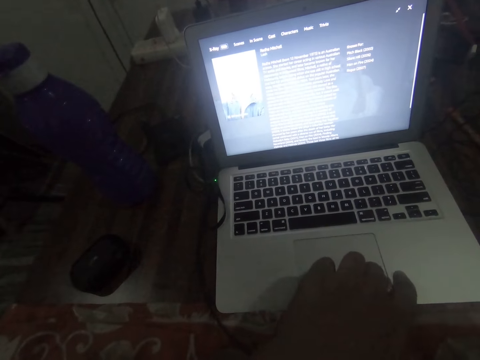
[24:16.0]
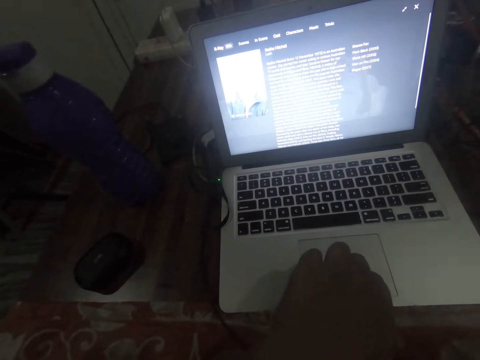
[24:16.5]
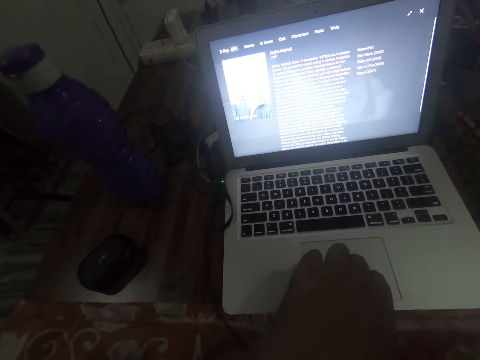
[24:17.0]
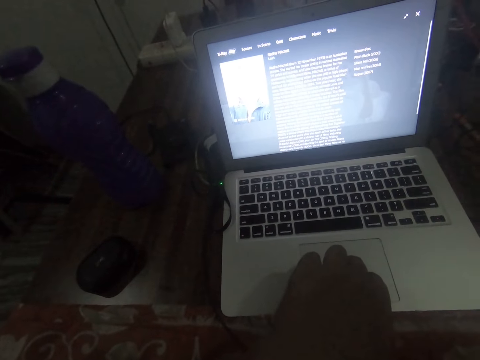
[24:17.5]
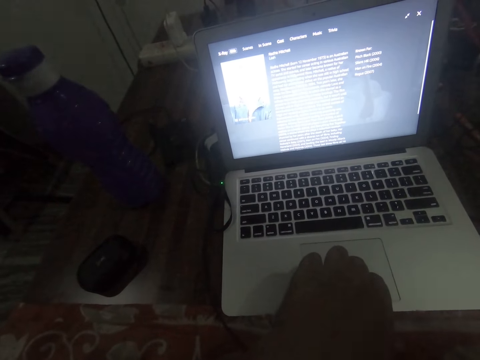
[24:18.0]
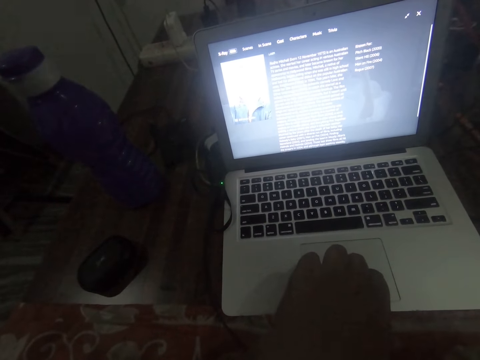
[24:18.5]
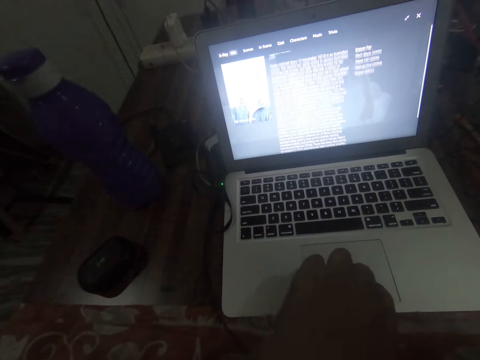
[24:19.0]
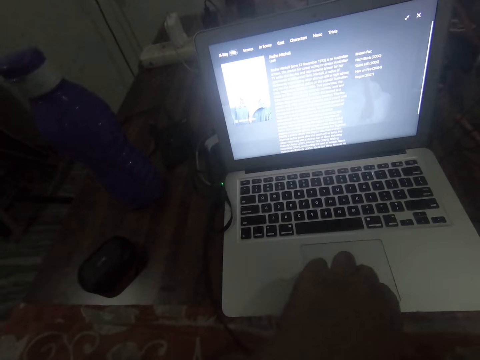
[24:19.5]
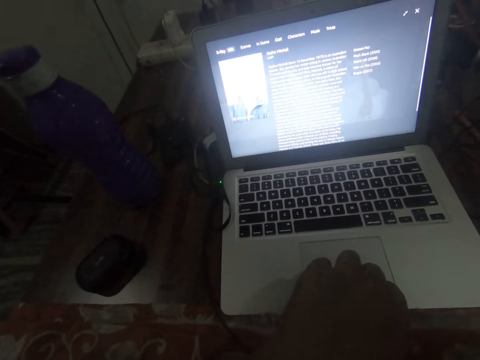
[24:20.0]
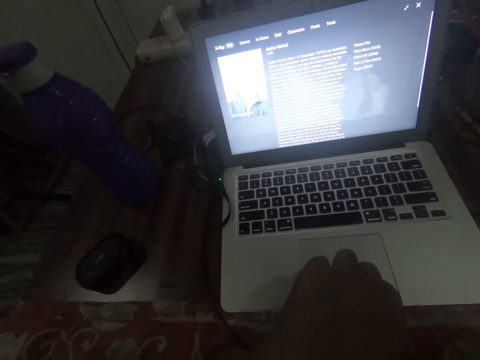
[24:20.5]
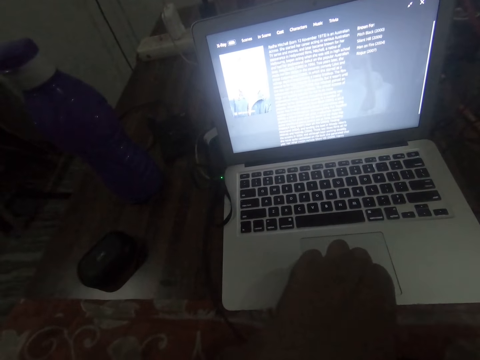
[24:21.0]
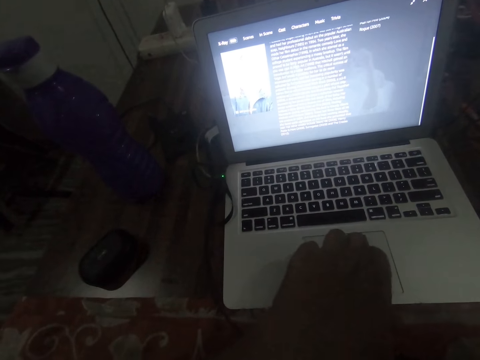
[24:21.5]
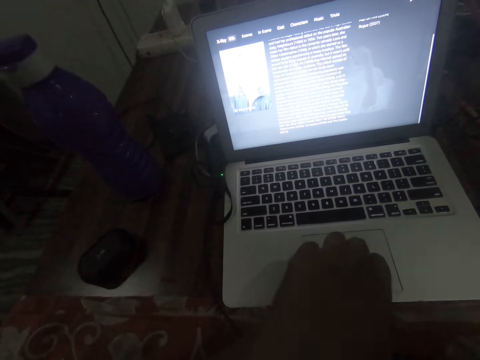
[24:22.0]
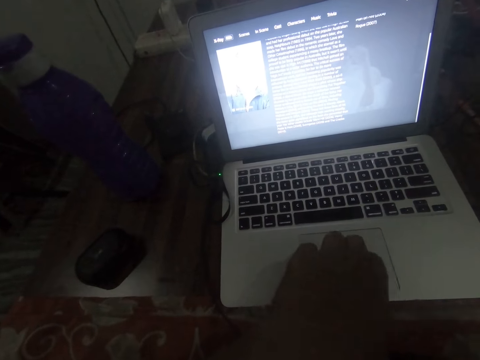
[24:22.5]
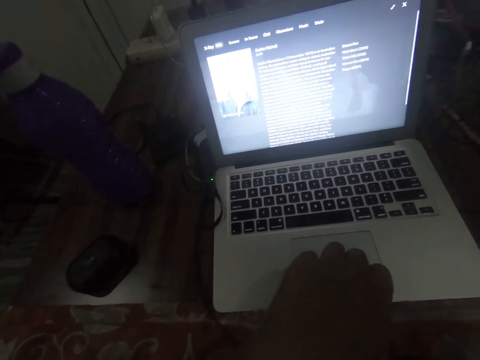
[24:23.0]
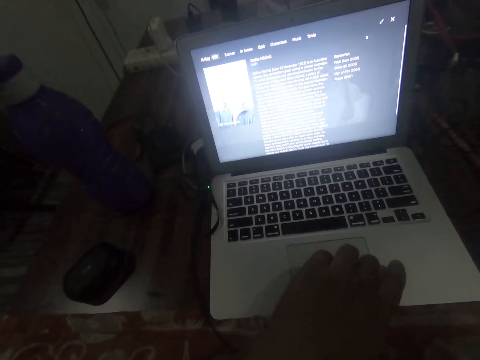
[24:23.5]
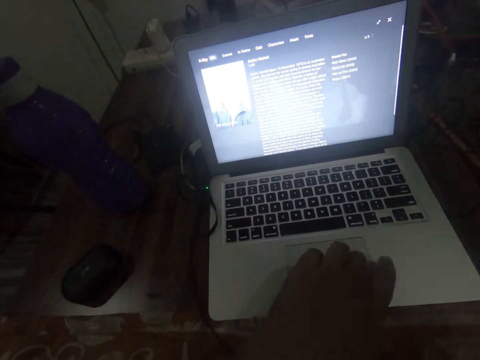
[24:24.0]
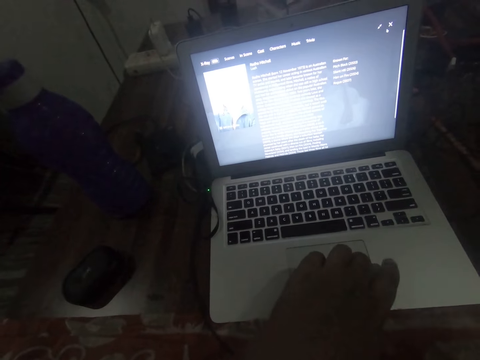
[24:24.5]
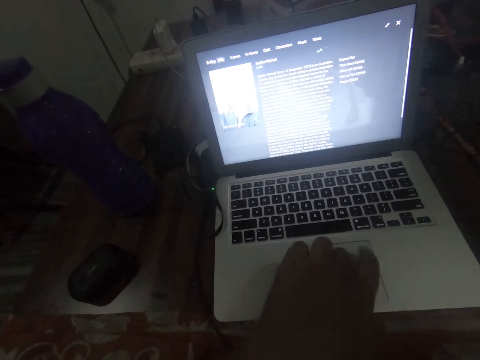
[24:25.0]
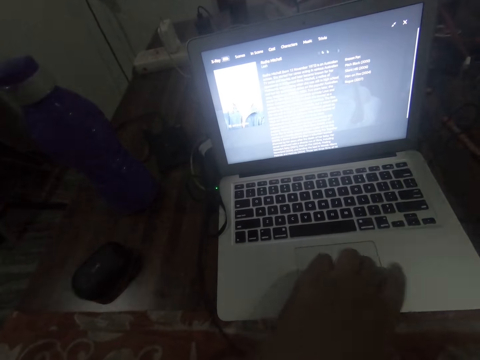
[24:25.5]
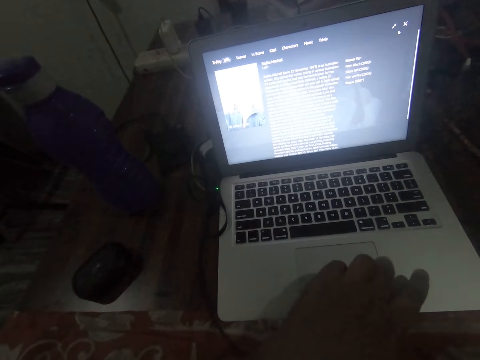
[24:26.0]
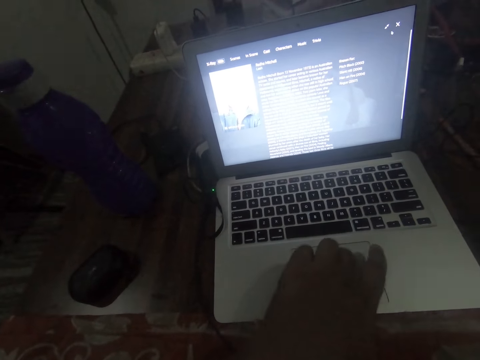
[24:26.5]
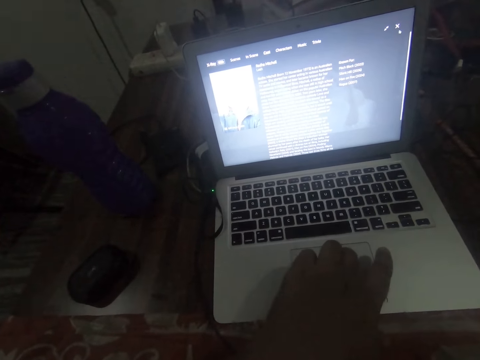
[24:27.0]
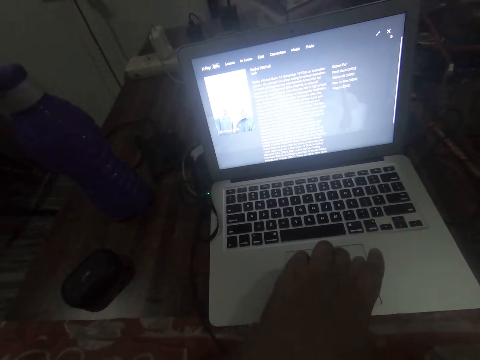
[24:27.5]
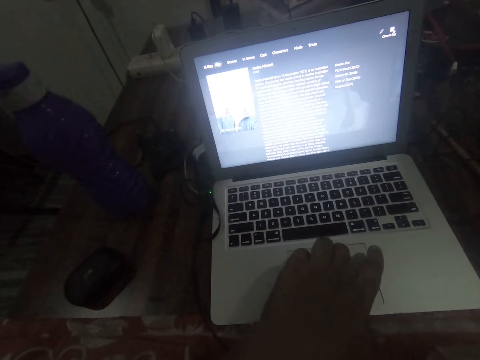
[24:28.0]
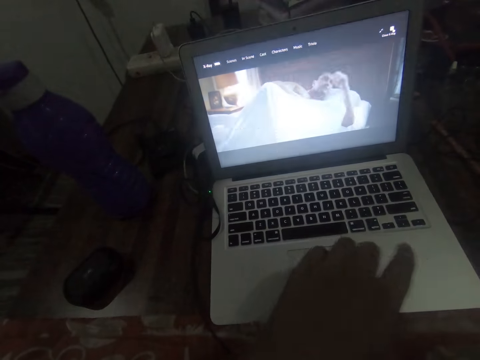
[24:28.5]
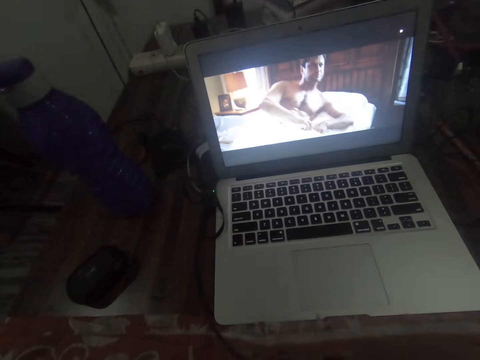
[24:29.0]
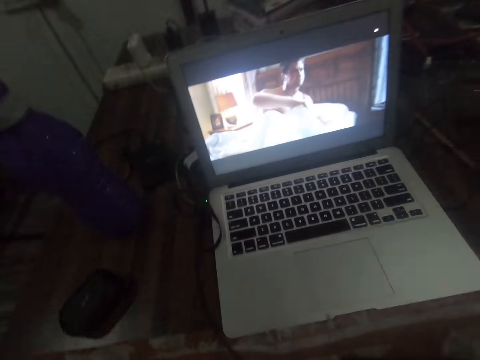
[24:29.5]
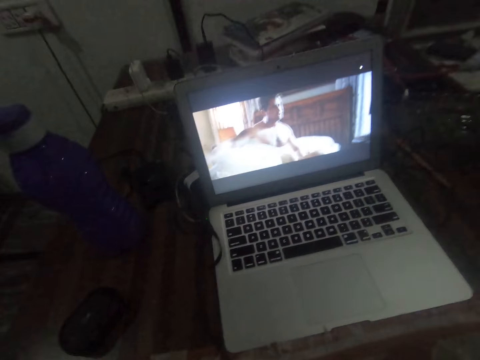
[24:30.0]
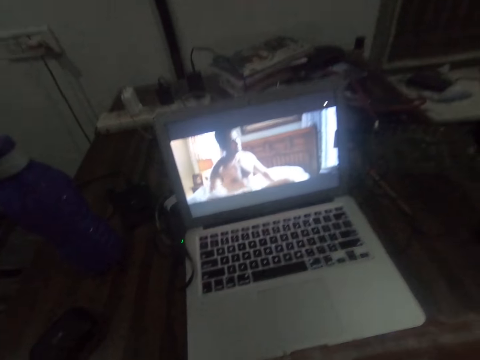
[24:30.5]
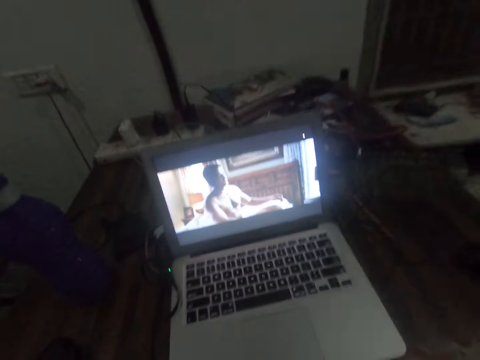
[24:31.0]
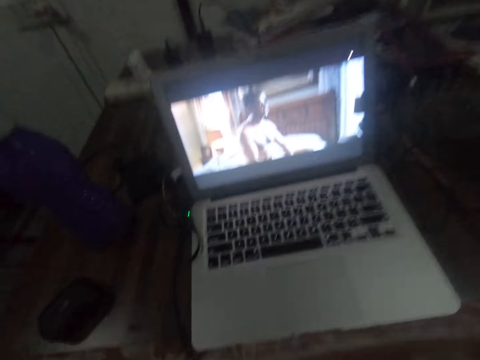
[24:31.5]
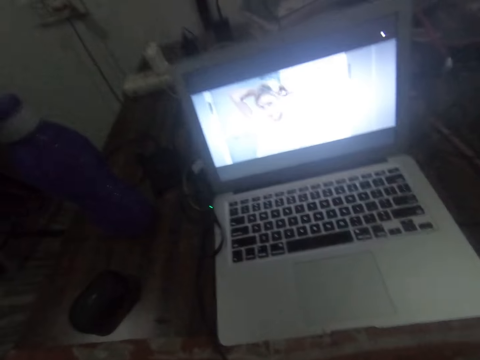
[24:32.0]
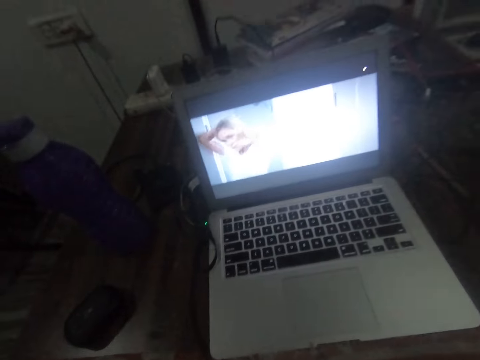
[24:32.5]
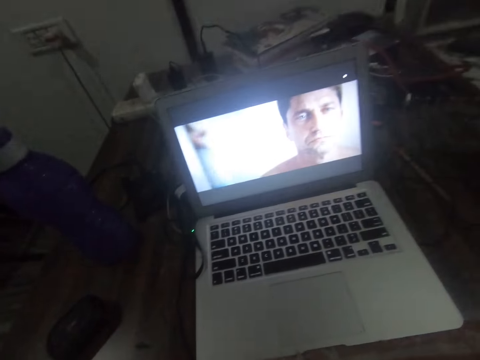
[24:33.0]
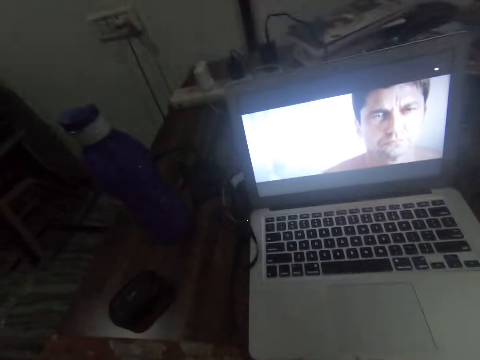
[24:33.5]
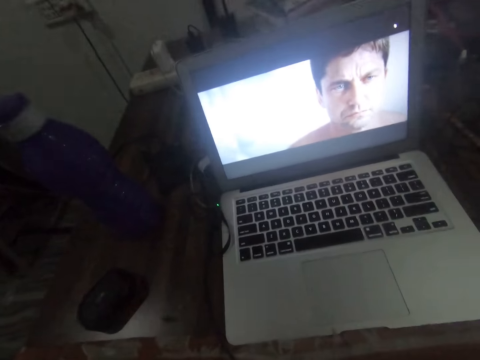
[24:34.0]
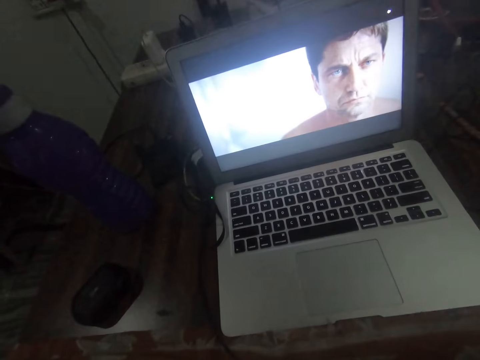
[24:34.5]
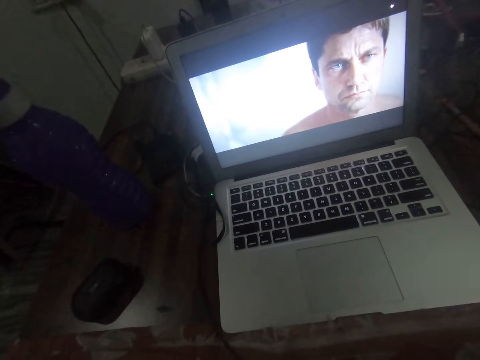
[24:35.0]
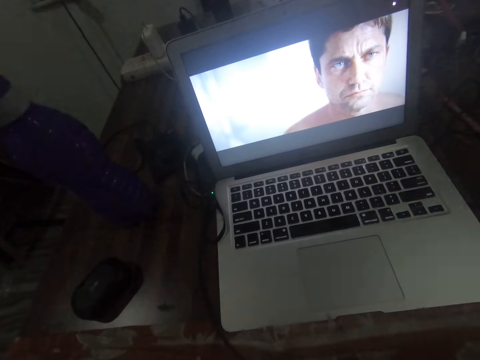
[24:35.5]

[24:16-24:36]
The camera wearer continues watching the movie on the laptop.

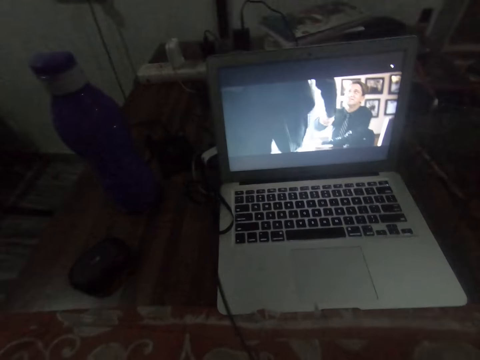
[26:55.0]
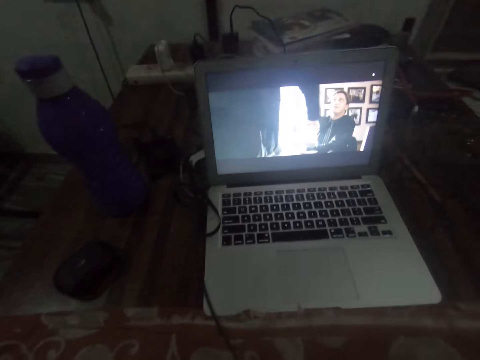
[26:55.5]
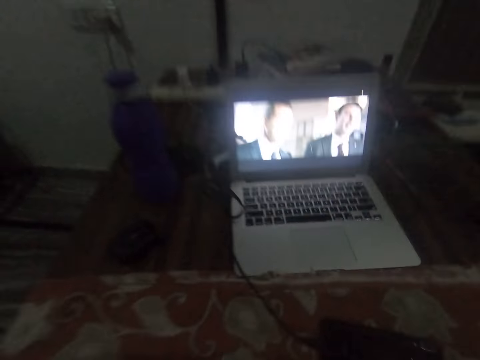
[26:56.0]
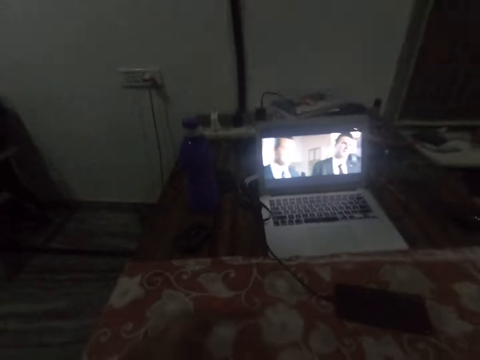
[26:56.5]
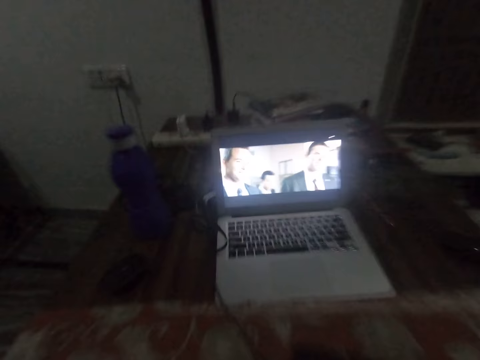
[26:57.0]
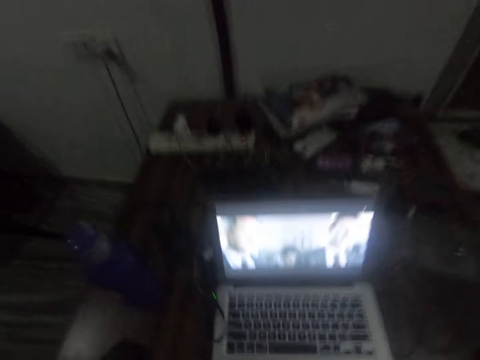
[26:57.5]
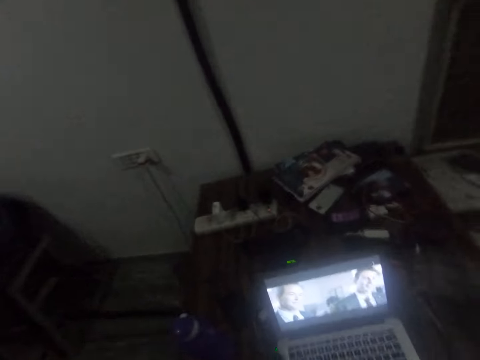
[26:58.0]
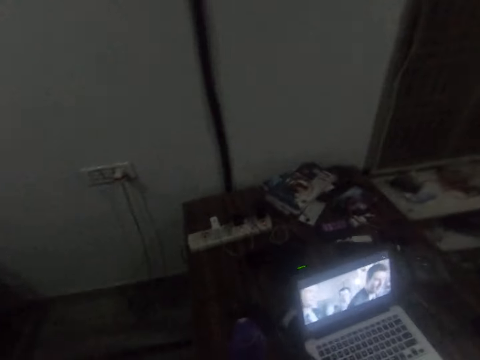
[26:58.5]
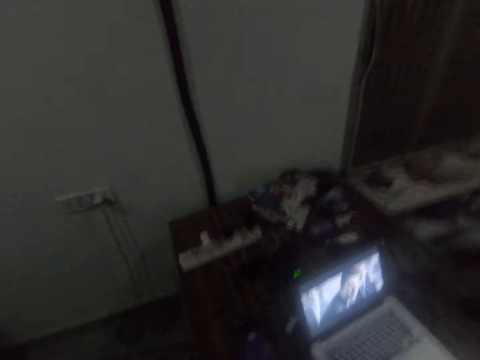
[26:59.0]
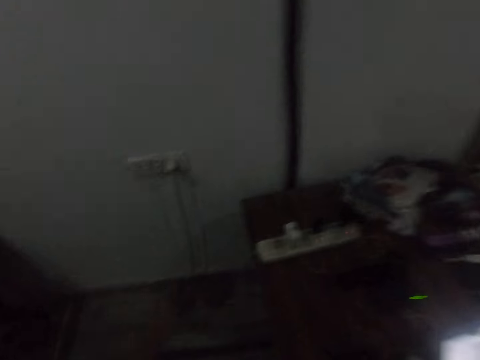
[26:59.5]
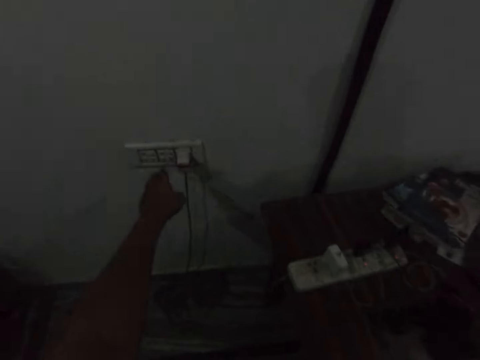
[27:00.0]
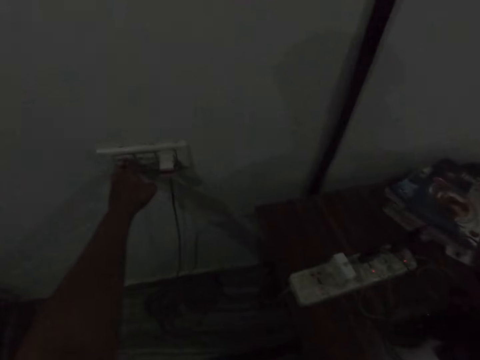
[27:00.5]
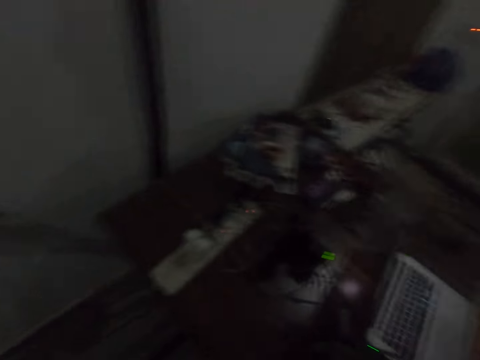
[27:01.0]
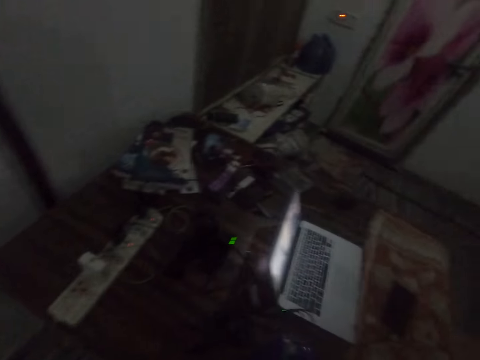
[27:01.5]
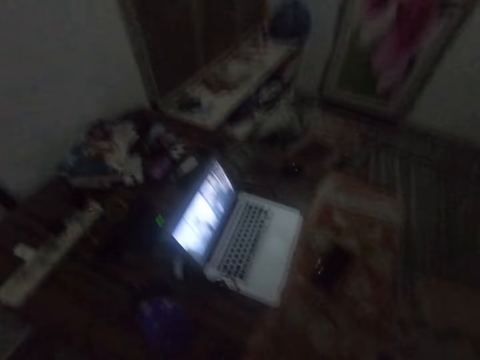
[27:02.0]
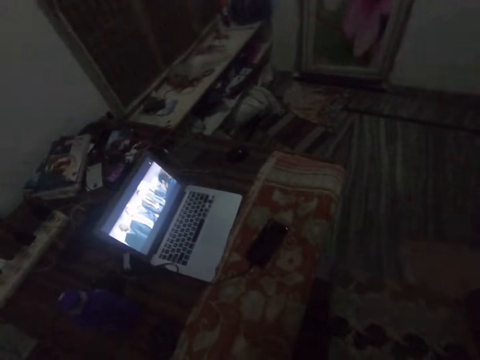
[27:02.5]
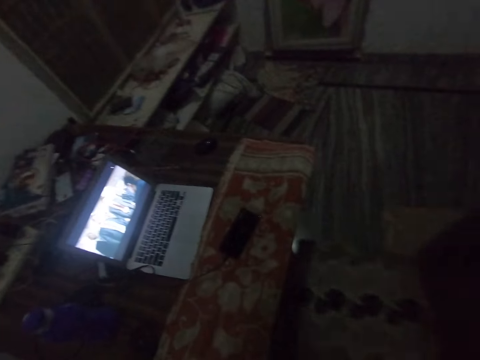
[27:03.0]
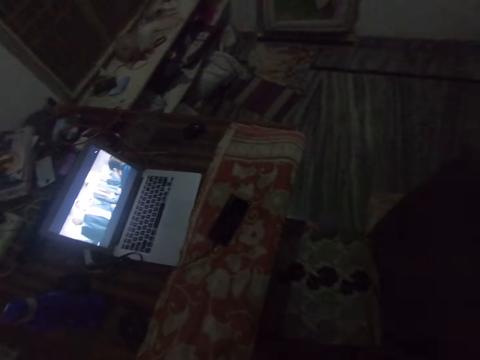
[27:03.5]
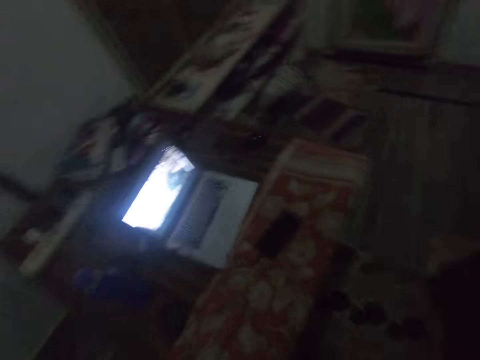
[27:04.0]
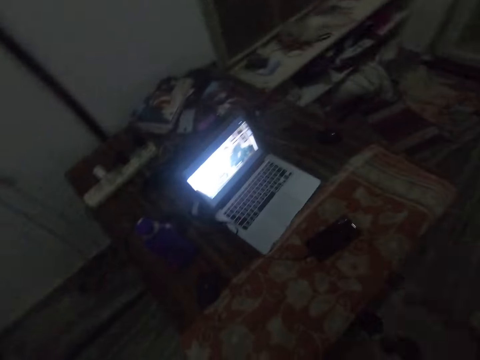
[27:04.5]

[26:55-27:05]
The camera wearer stands up from the chair. They move towards a wall socket and press the switch on the wall socket. They push the chair closer to the table.
